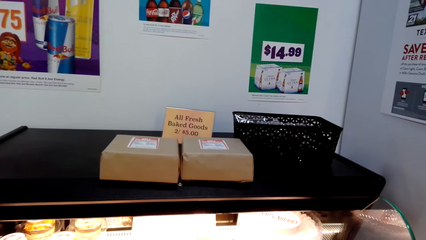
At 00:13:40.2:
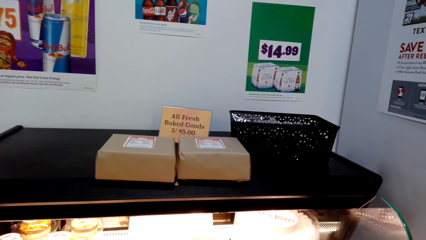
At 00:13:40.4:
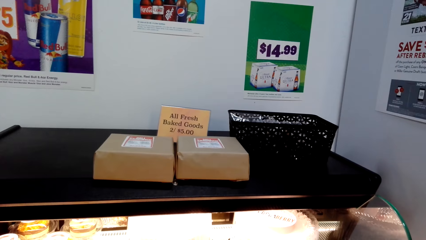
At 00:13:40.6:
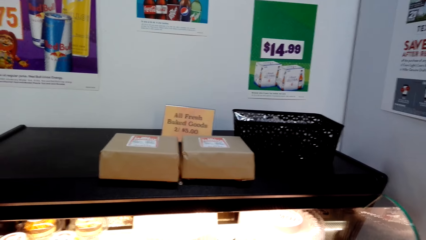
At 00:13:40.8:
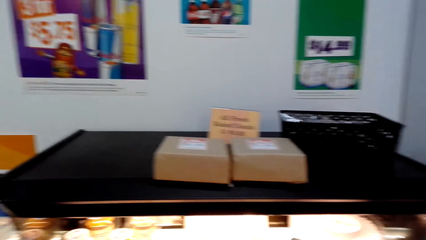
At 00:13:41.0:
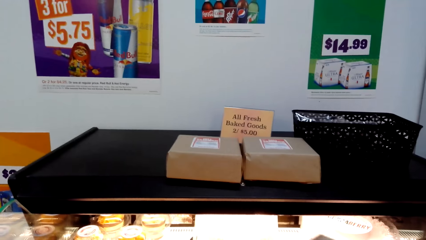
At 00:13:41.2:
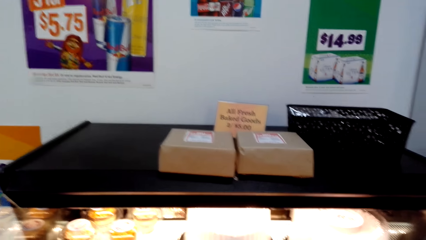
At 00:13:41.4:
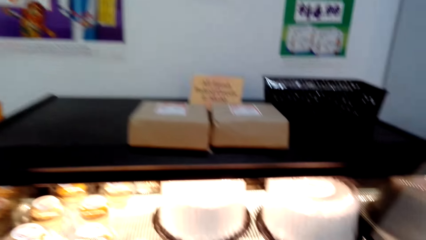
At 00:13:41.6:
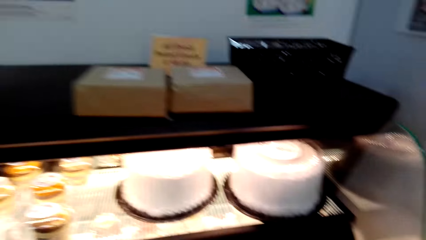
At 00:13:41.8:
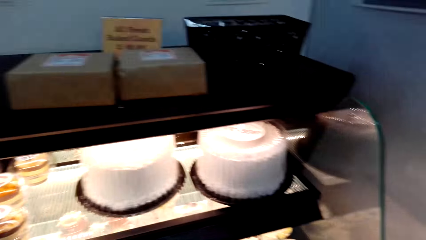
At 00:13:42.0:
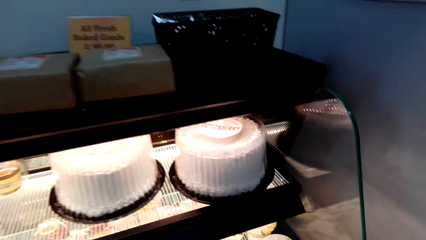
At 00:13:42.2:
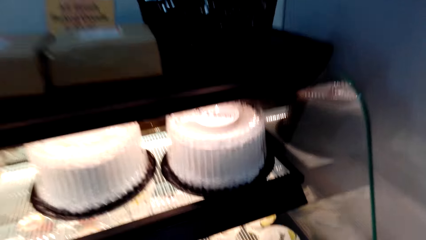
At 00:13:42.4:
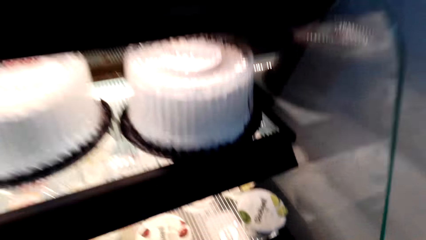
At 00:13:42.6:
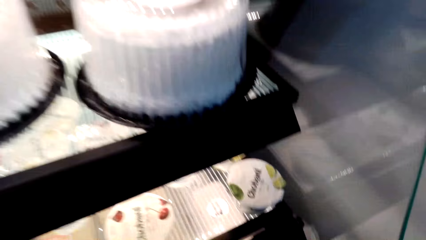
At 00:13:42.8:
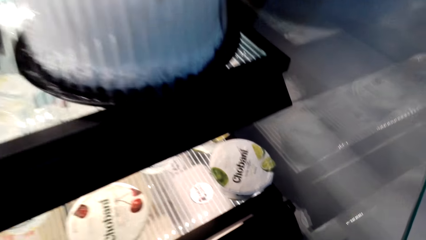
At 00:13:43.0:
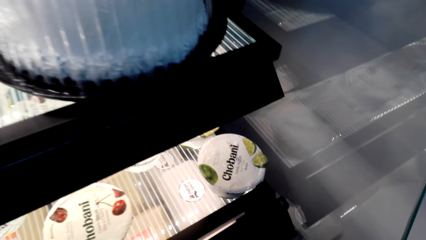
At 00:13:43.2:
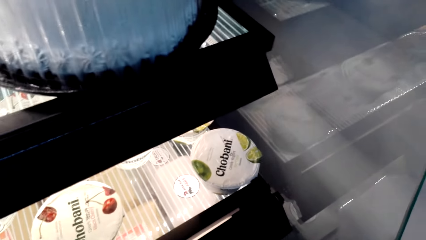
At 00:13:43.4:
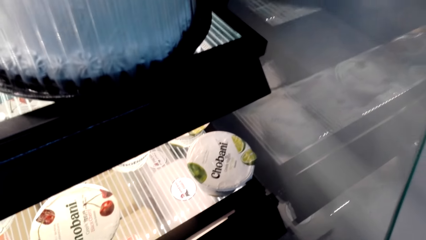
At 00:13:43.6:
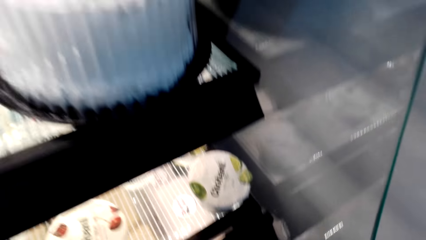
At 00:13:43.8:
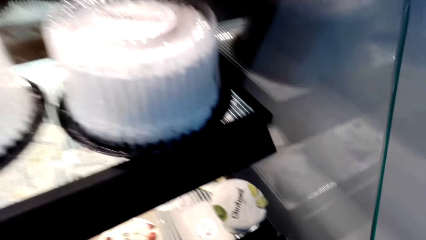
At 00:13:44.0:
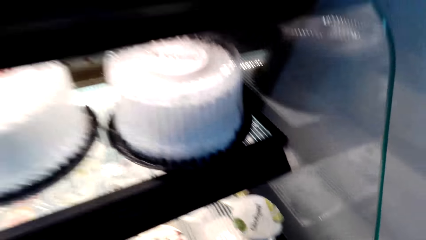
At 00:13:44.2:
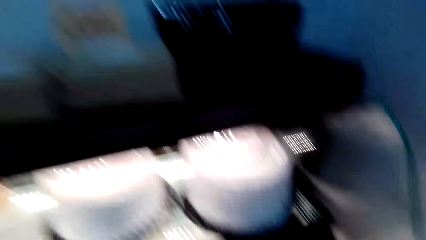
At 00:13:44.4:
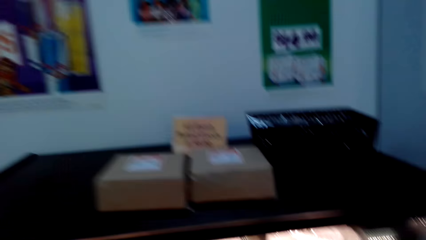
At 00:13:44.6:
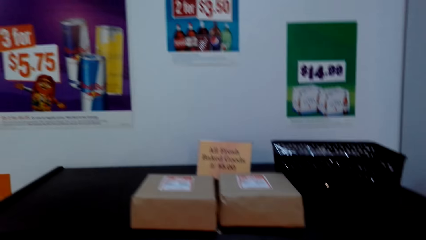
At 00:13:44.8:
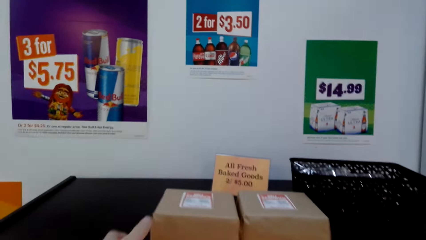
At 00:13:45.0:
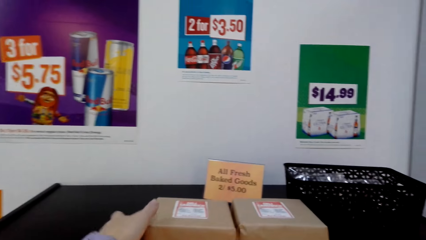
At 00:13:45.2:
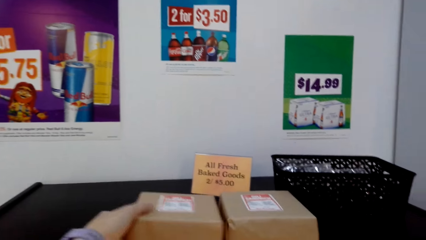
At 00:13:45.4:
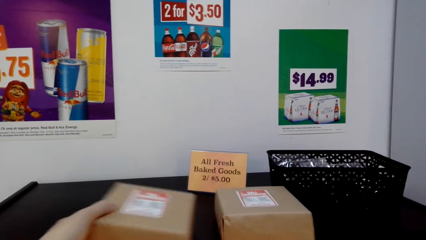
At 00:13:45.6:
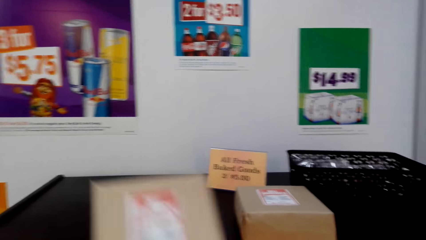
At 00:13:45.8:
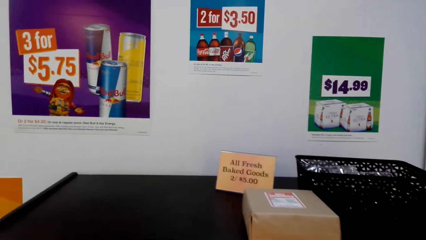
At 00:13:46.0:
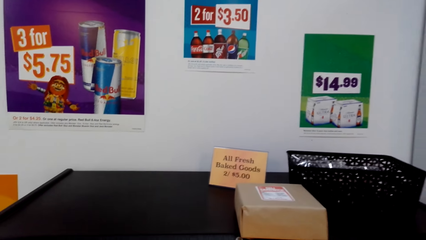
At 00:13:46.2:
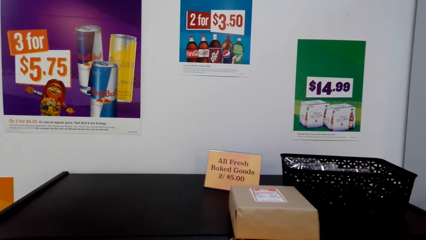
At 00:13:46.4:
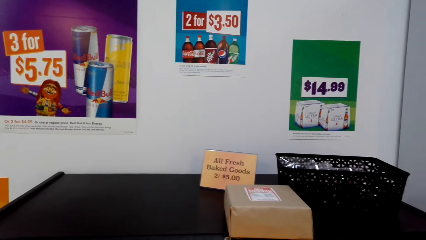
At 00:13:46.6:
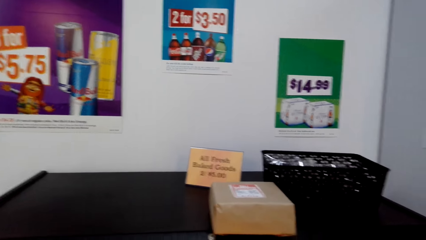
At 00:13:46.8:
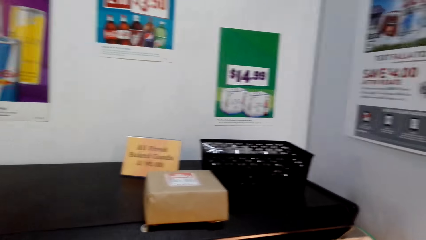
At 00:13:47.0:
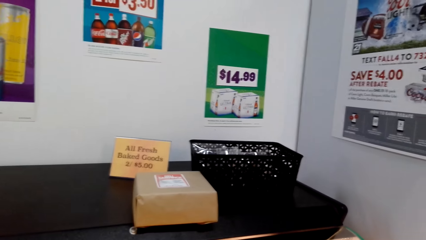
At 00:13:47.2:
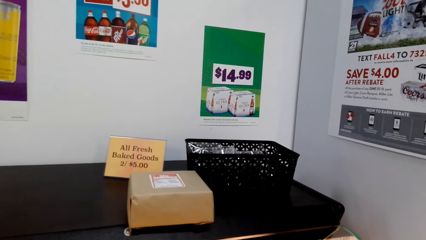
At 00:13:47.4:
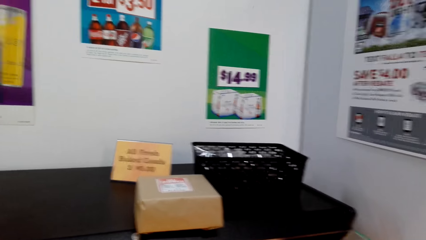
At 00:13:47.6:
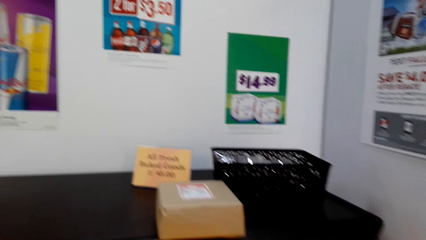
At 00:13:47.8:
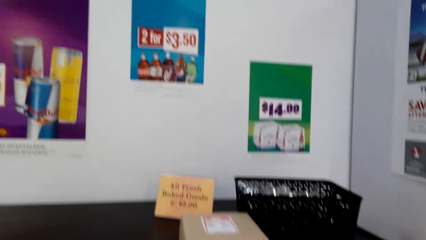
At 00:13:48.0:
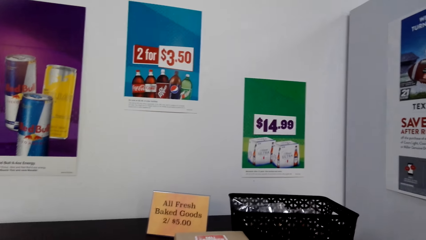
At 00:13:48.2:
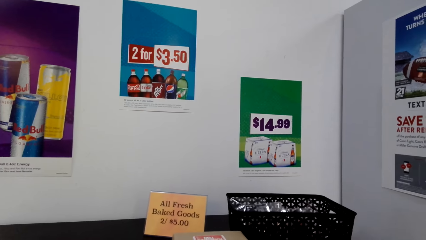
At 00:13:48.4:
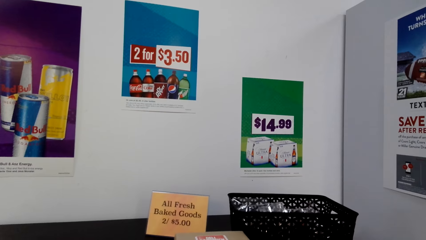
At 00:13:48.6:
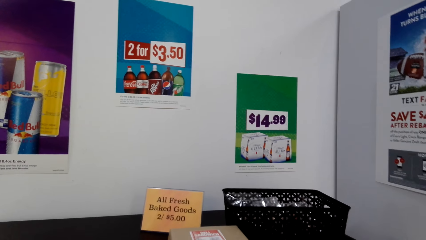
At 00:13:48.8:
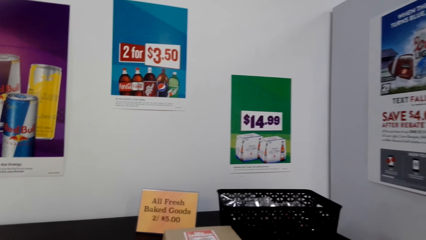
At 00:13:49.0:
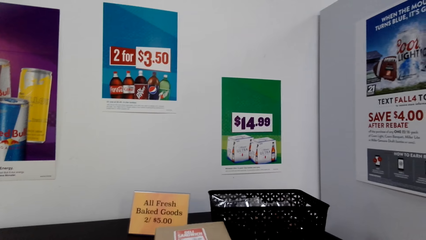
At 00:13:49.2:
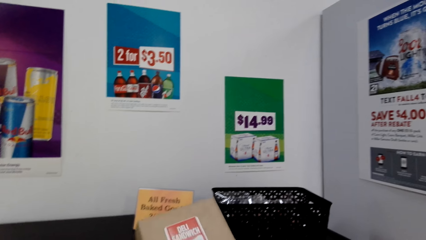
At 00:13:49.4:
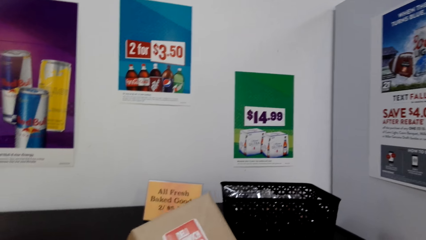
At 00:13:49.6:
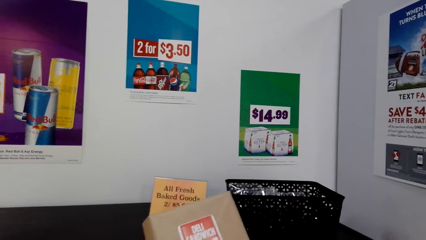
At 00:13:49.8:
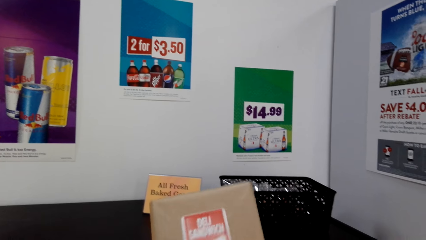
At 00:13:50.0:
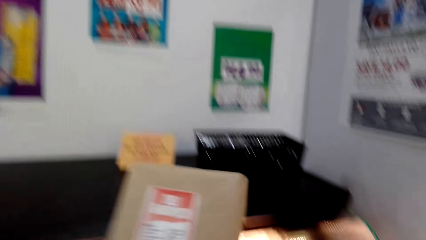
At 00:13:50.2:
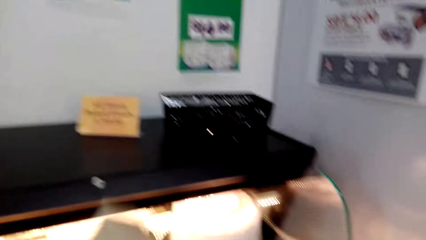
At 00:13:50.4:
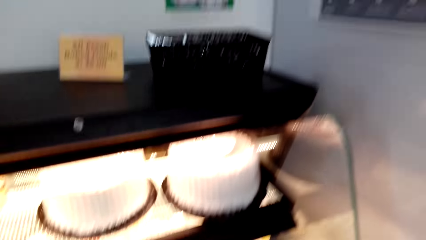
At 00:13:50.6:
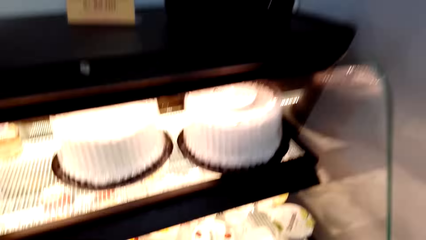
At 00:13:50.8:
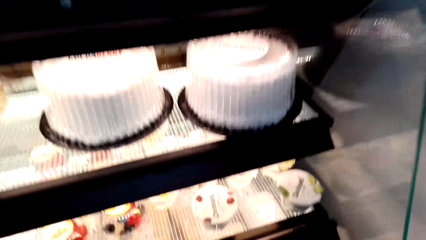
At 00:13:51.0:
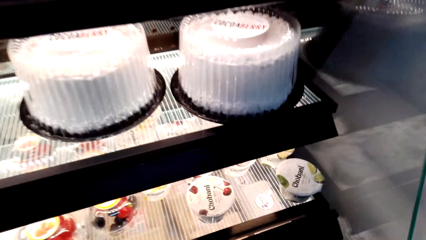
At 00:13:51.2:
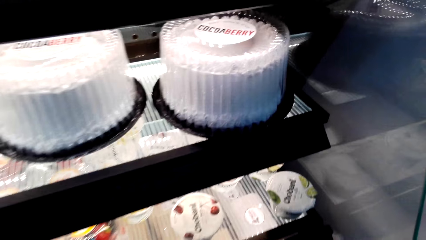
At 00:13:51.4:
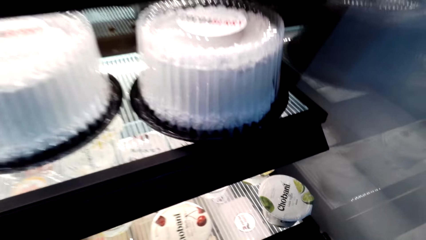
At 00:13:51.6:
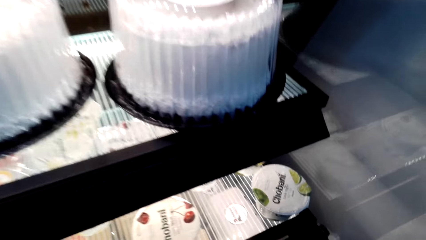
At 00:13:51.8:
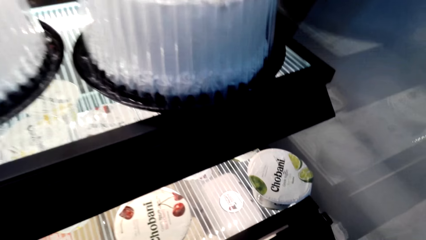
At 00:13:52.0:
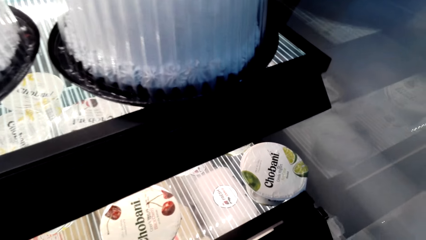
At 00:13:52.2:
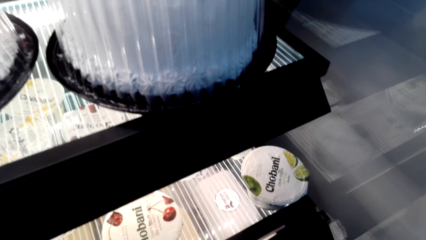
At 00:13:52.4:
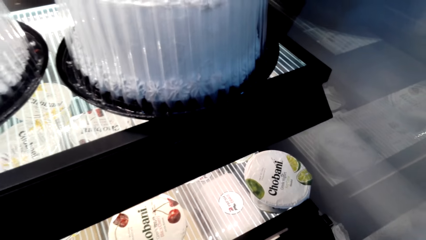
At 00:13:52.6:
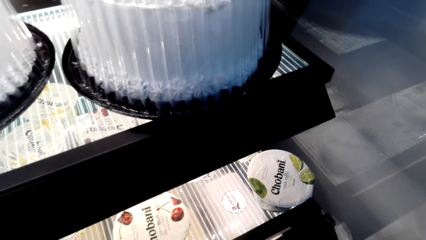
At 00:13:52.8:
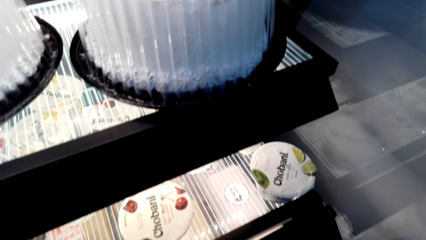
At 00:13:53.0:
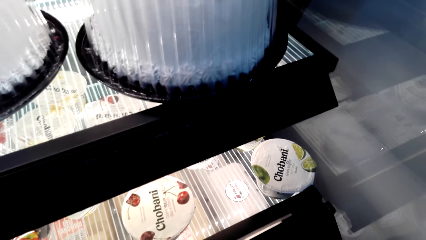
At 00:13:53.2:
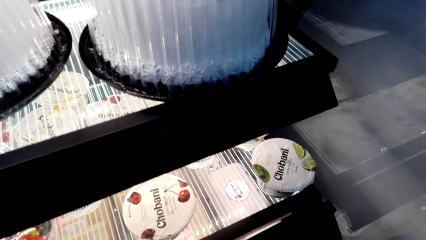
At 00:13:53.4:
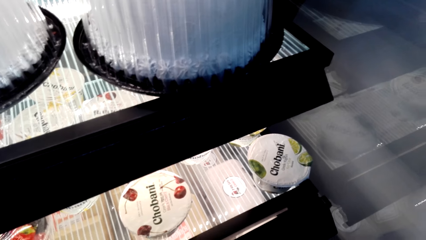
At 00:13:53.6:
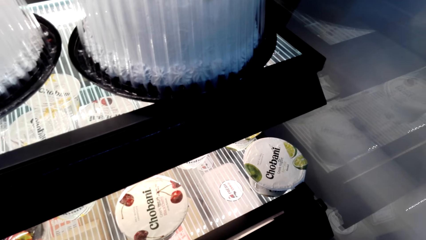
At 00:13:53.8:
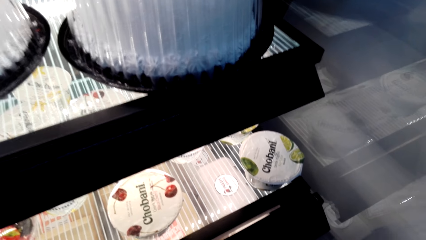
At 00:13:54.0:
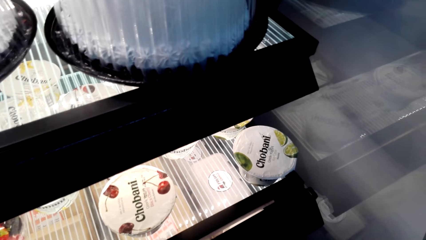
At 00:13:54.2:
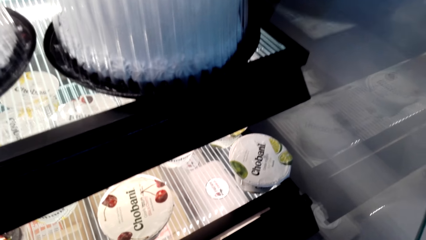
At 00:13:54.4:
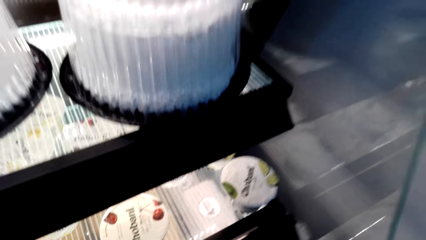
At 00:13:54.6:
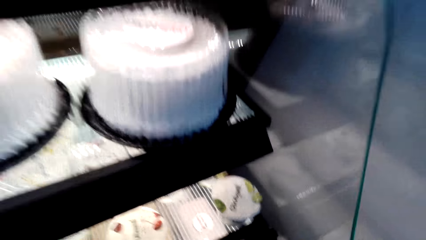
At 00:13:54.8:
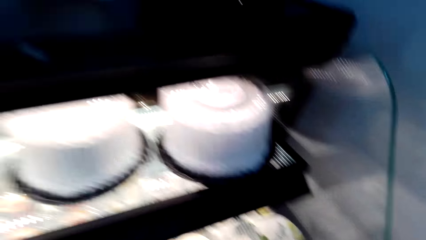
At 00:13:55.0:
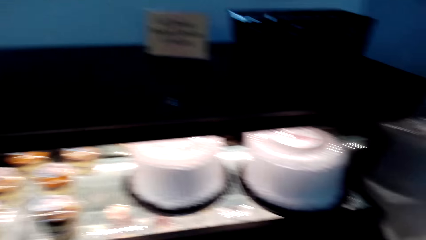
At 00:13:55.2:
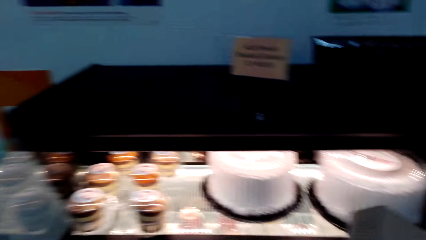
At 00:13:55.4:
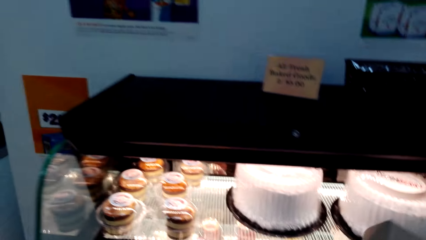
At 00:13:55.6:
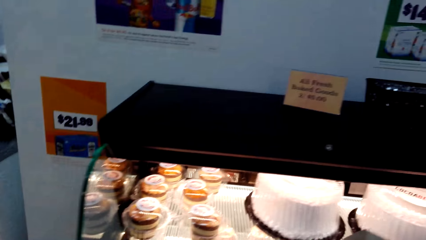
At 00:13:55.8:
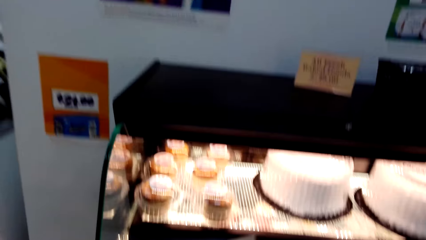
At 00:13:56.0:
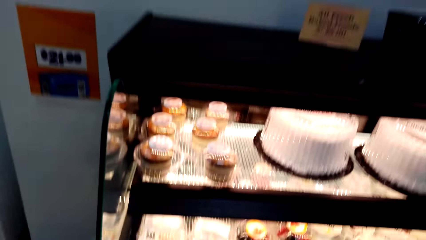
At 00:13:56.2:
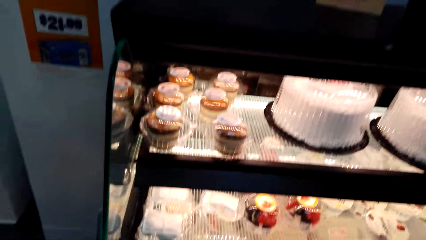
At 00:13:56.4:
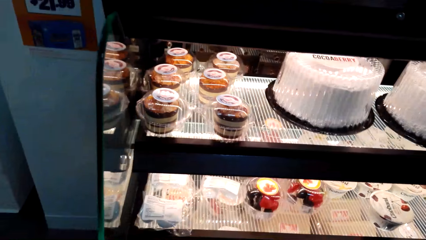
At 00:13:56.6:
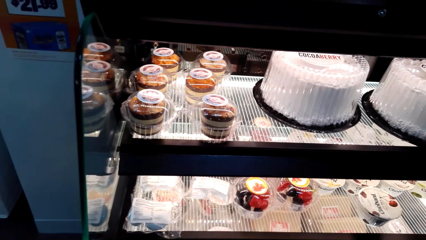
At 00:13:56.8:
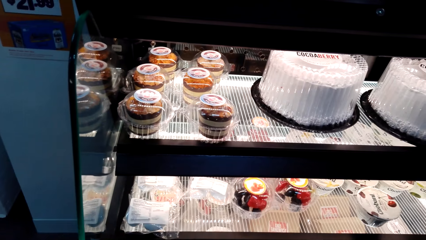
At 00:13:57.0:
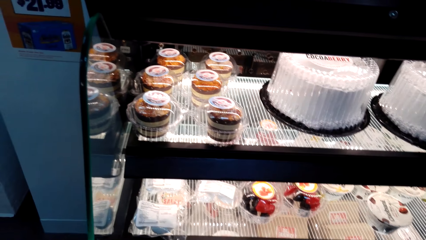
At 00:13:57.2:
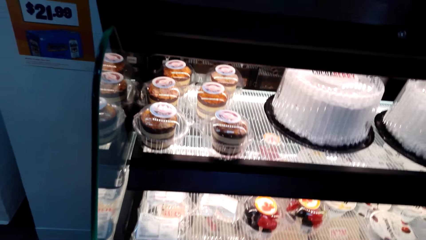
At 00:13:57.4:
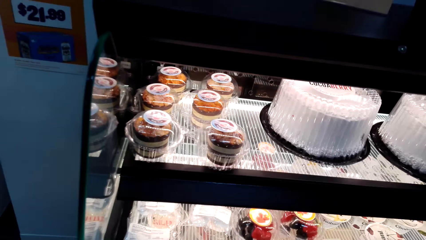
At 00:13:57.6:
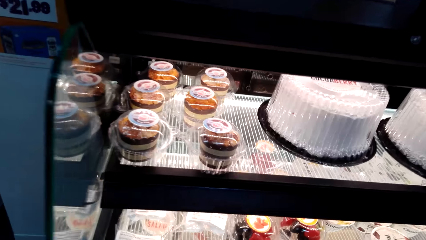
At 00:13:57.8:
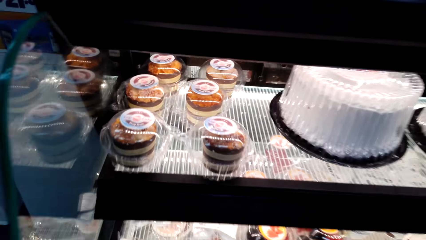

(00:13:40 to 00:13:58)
The camera wearer drops the deli sandwich. They pick up a pack of deli sandwich. They pick up a pack of deli sandwich again.
